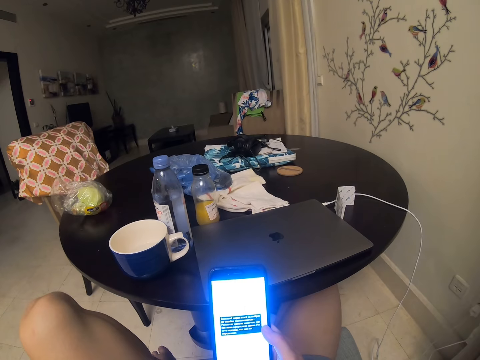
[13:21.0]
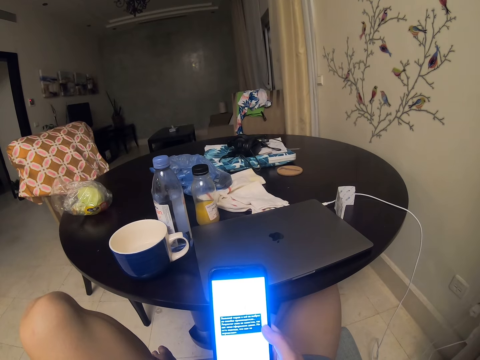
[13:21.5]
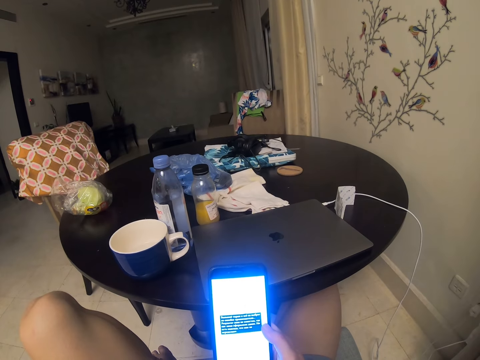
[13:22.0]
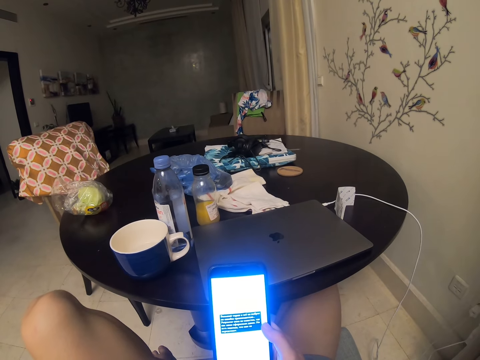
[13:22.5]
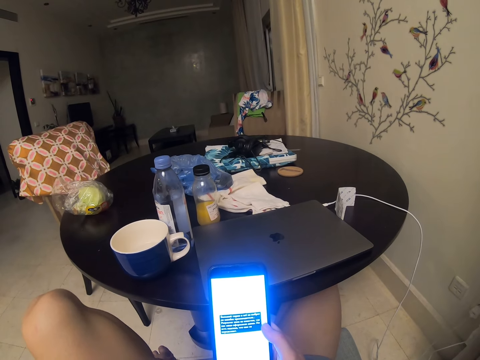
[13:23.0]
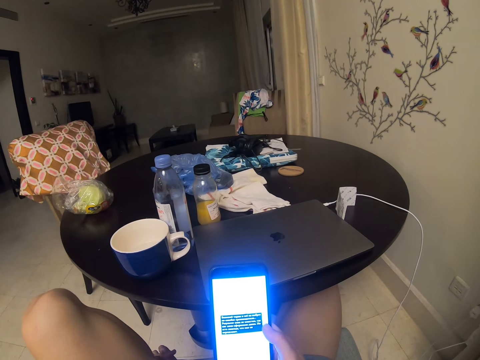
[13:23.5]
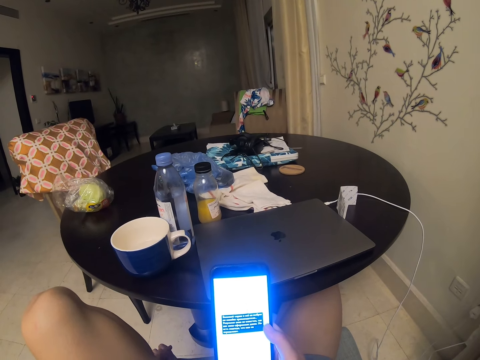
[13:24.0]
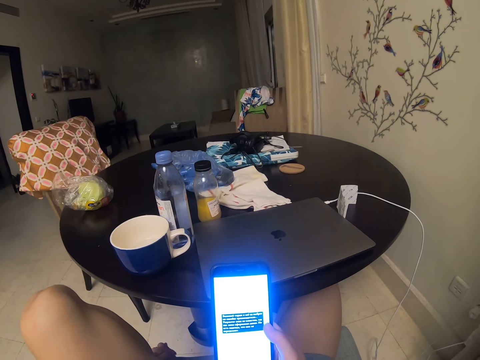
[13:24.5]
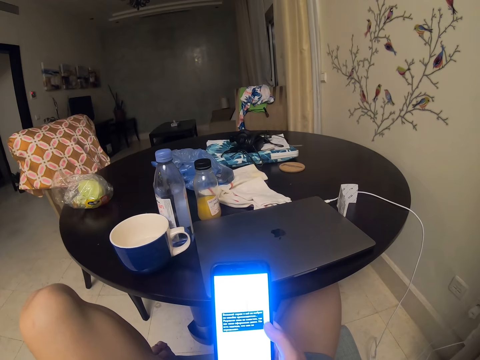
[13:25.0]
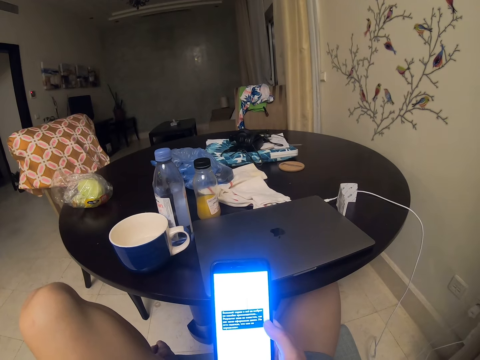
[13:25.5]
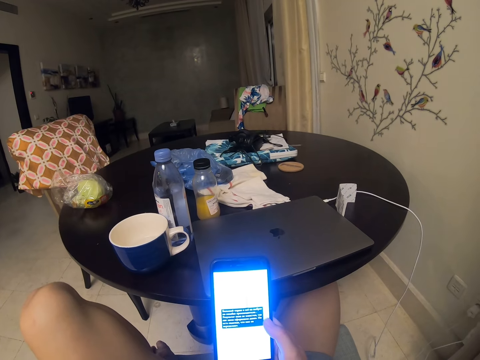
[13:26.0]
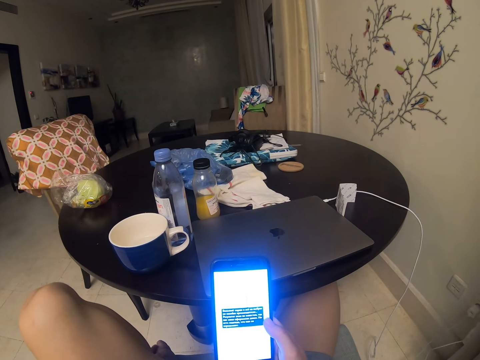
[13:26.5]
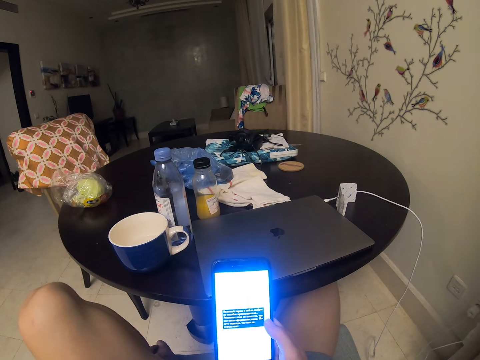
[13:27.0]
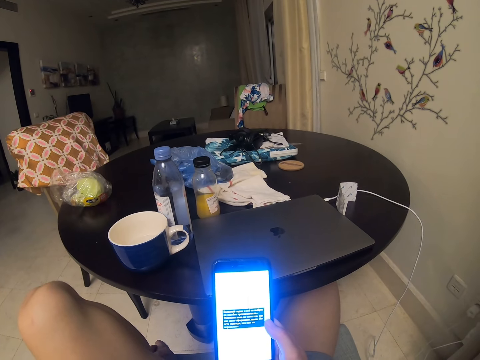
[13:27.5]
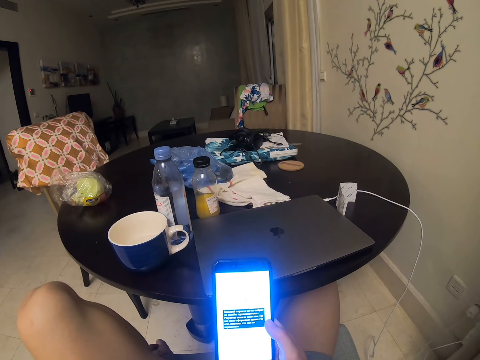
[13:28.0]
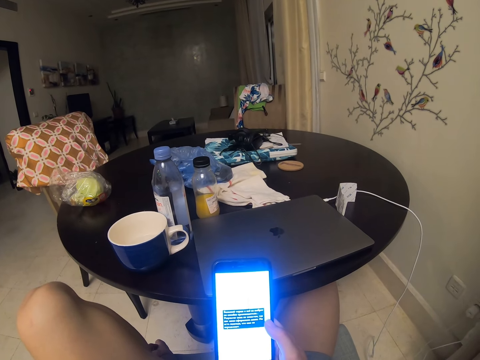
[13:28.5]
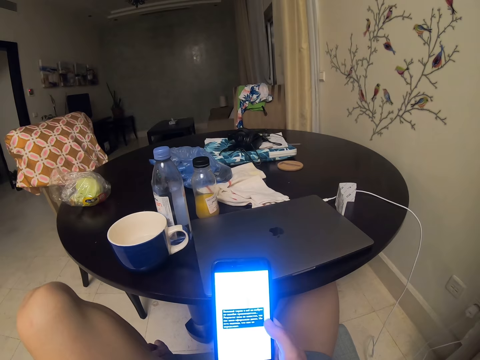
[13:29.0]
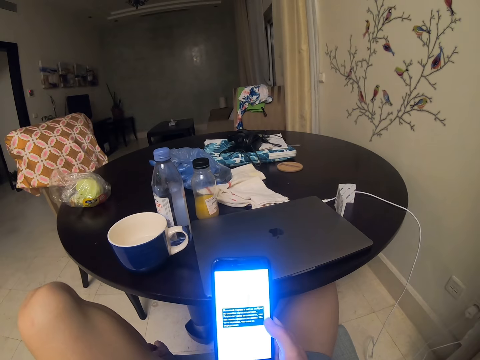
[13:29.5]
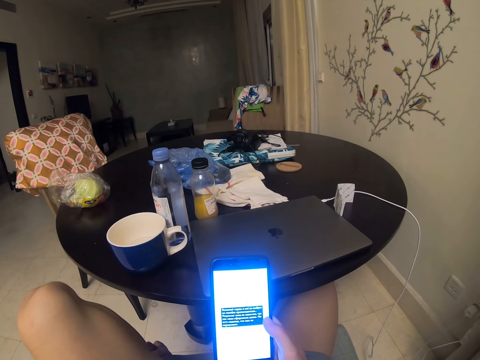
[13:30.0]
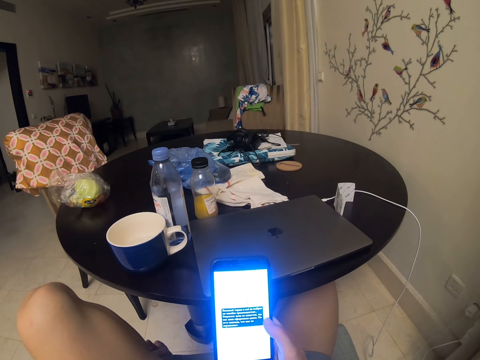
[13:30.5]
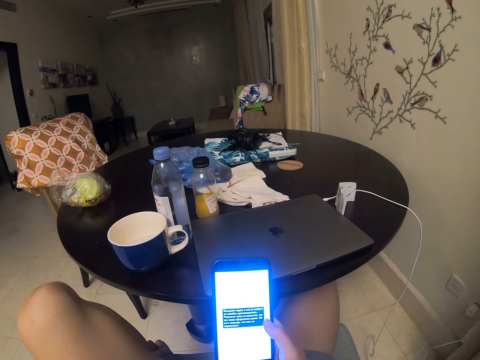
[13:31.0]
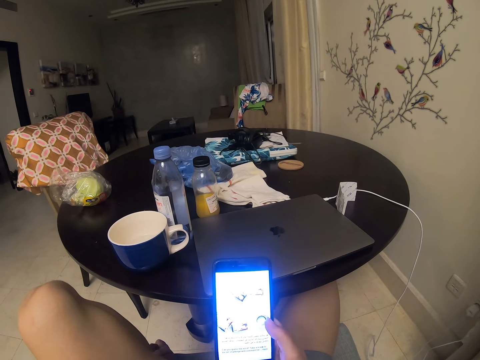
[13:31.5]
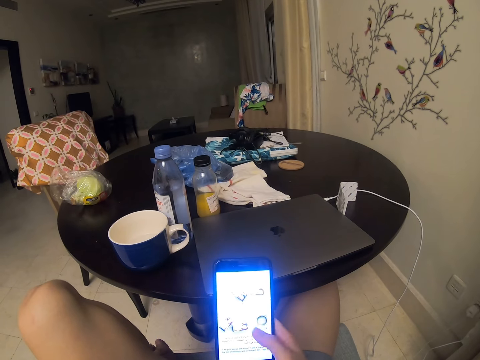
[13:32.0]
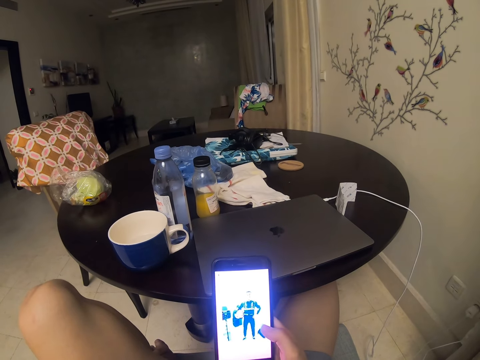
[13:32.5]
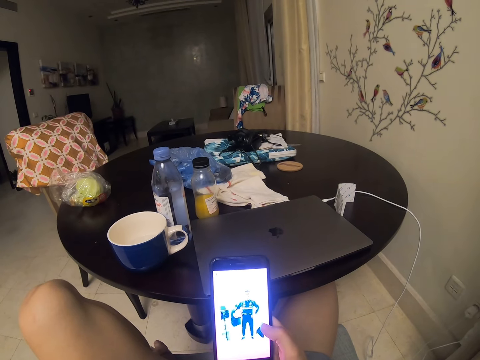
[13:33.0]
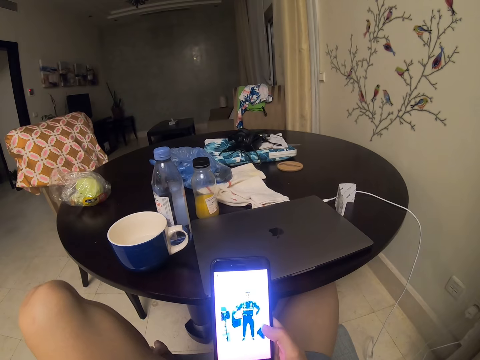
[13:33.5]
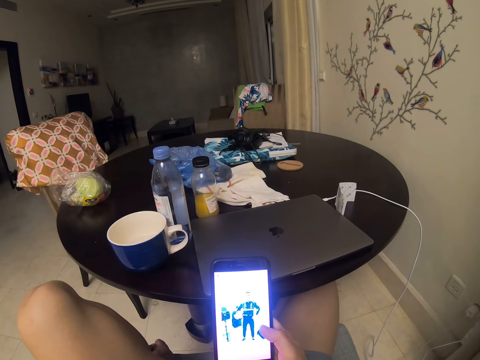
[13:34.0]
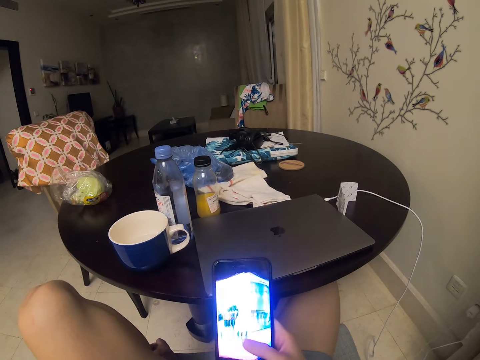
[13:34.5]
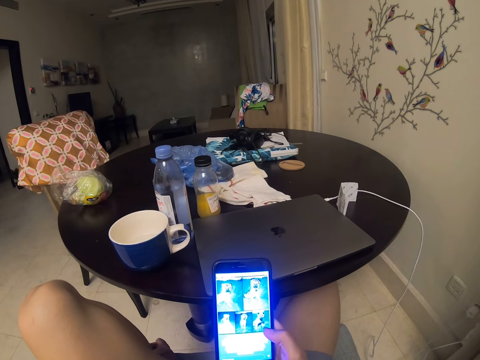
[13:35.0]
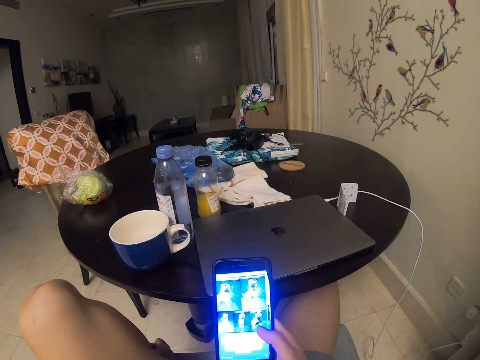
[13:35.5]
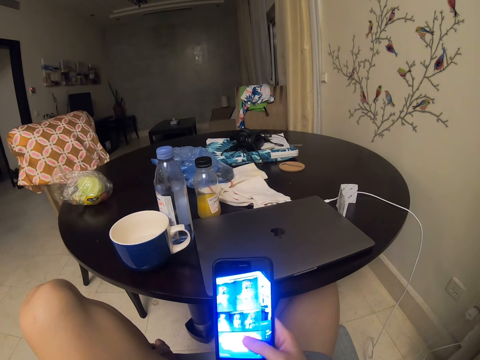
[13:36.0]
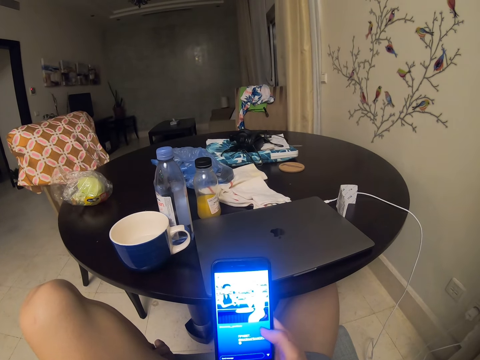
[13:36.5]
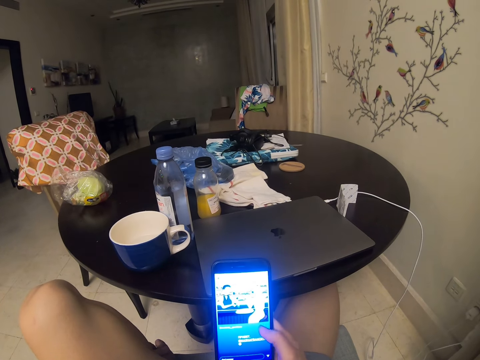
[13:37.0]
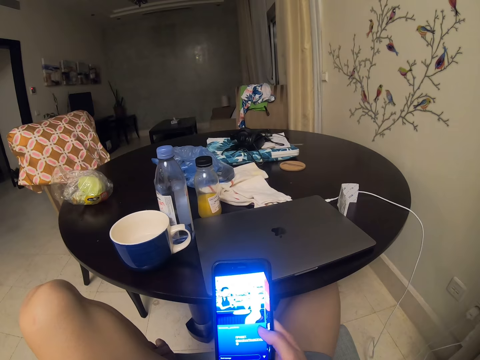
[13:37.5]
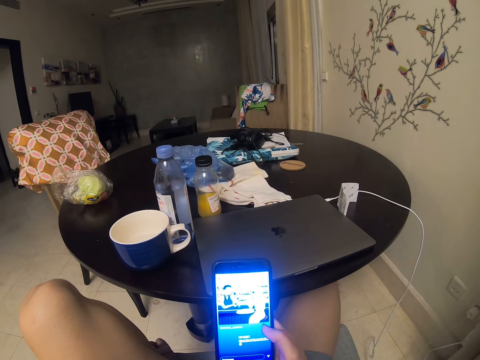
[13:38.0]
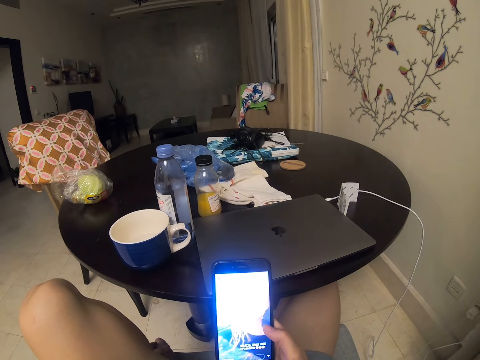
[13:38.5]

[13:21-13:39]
The camera wearer is scrolling through the phone.

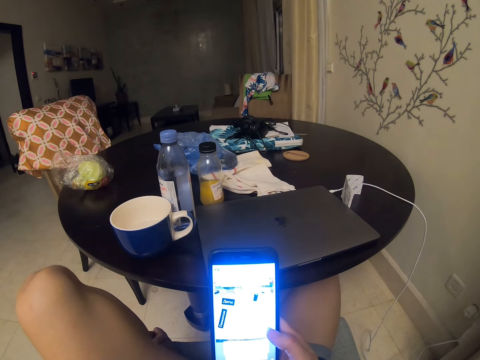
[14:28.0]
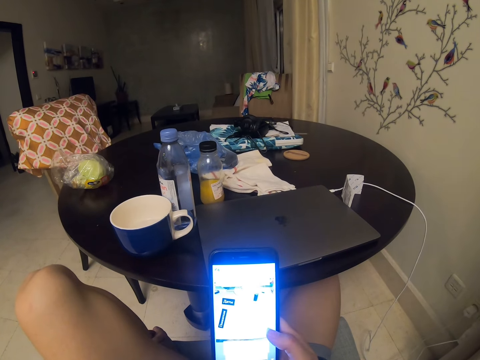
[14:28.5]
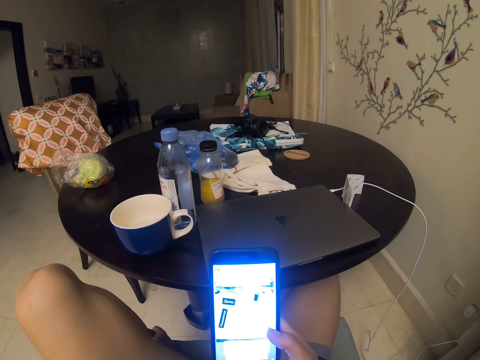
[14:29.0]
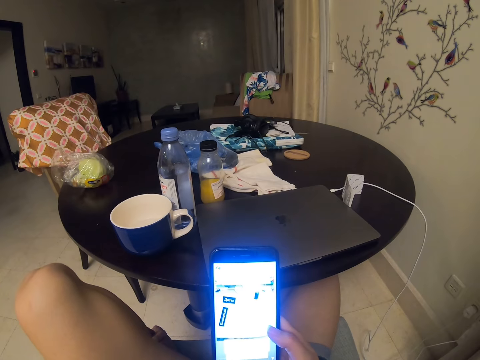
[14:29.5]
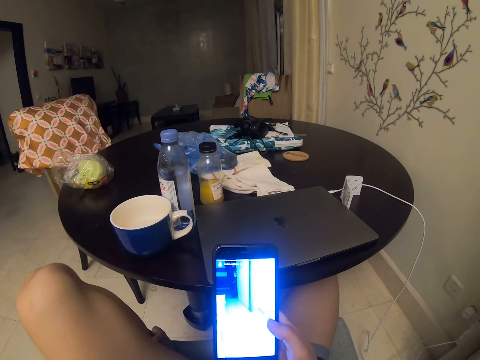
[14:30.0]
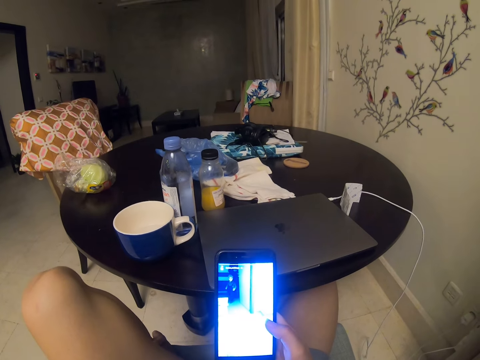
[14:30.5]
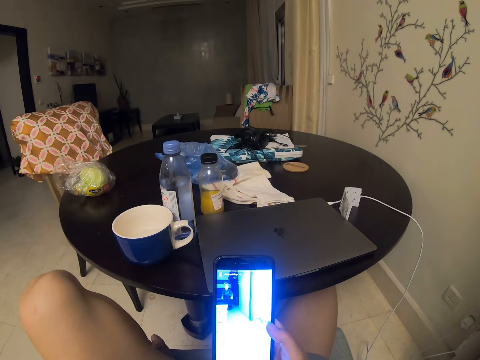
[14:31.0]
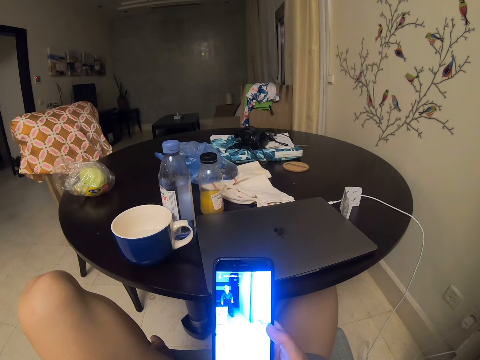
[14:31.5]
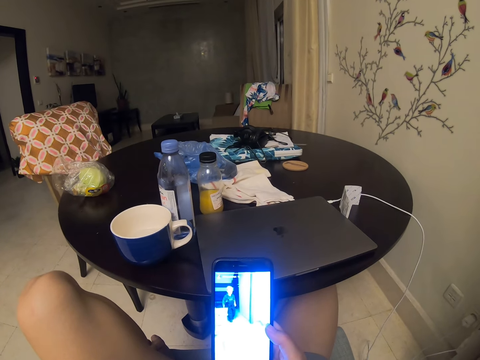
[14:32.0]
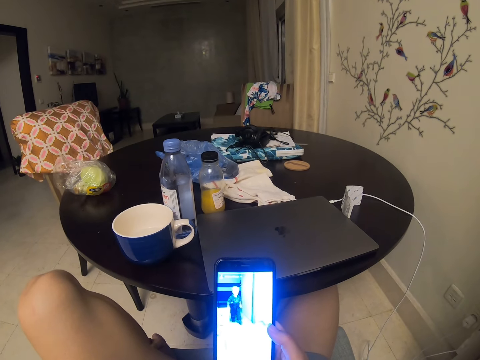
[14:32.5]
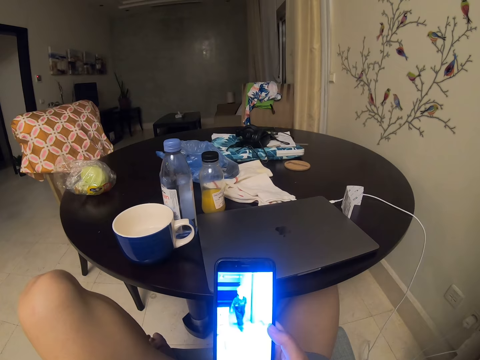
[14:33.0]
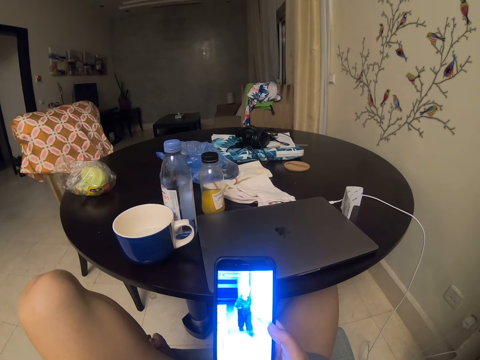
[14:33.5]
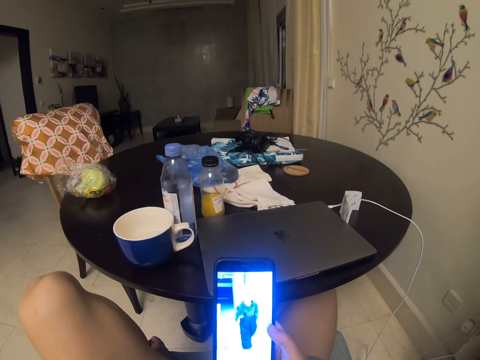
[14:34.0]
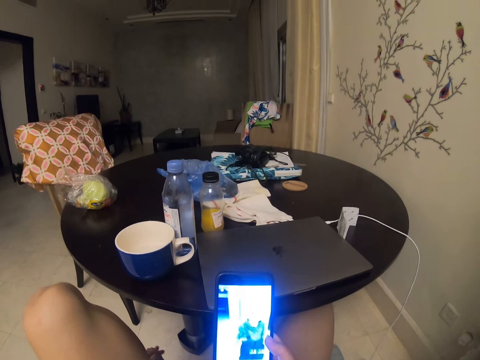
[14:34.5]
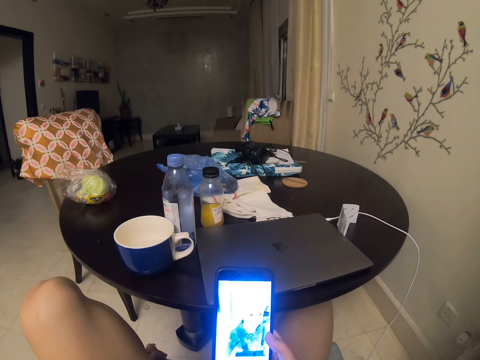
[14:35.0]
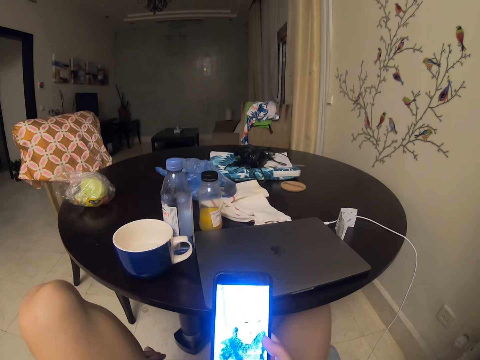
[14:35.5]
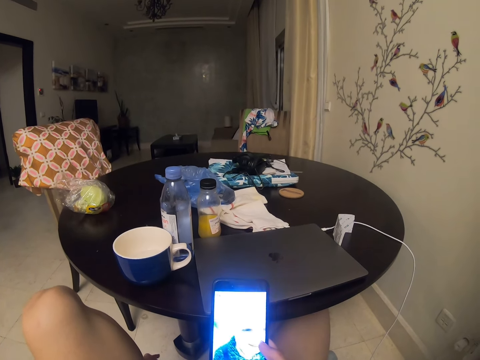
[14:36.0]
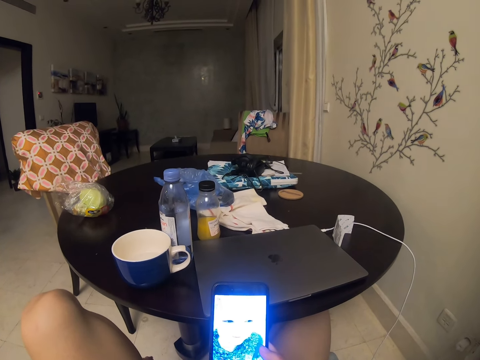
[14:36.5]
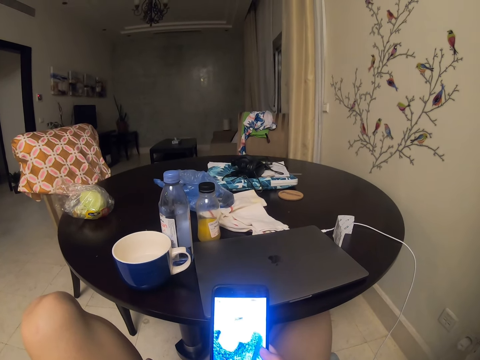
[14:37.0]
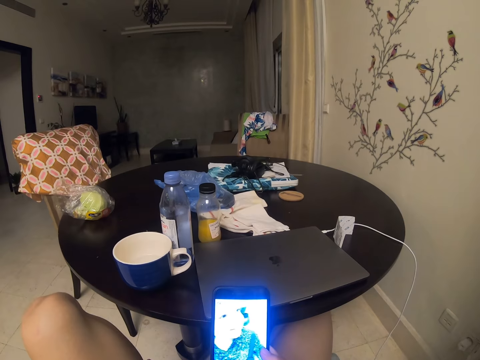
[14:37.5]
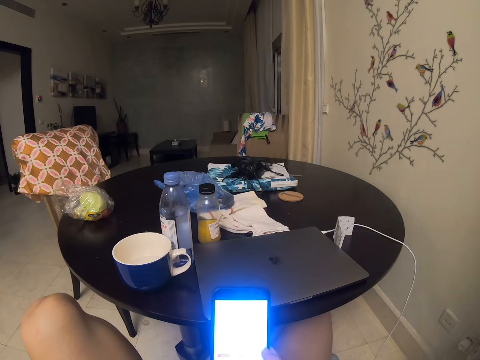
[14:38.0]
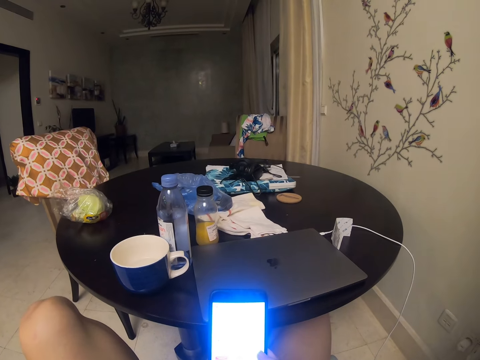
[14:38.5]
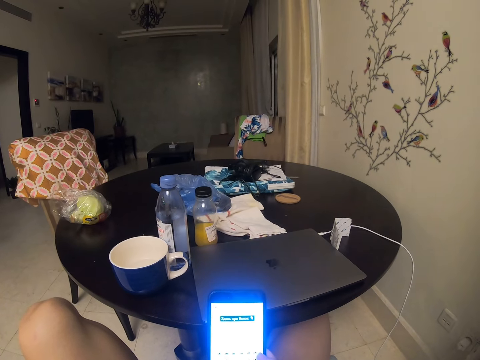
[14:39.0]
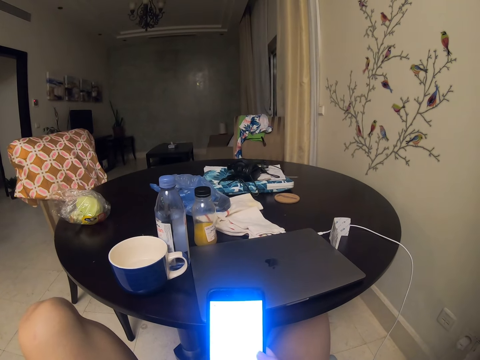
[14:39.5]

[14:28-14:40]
The camera wearer watches a video with the phone.
